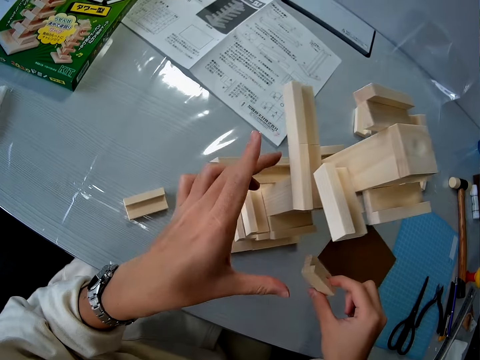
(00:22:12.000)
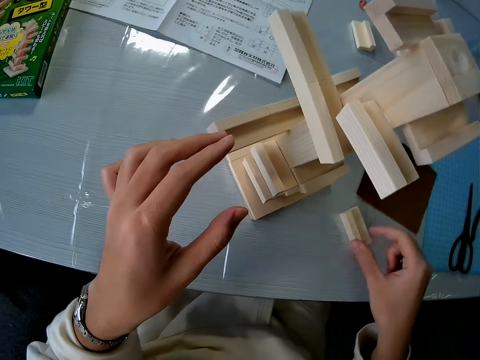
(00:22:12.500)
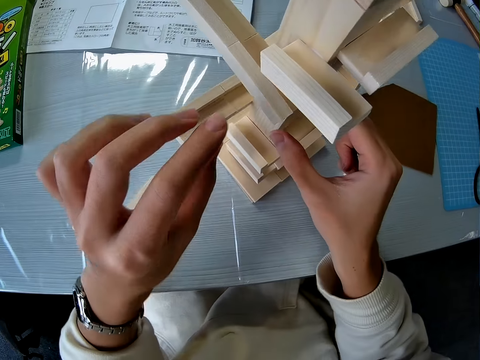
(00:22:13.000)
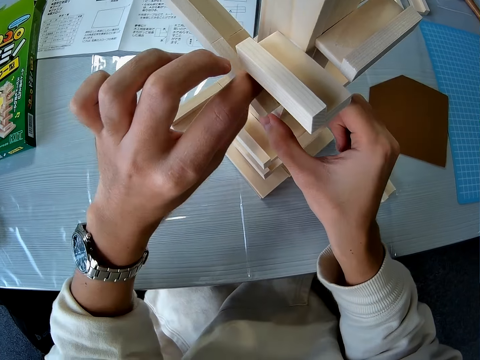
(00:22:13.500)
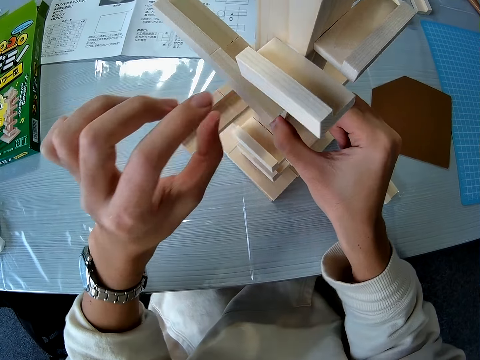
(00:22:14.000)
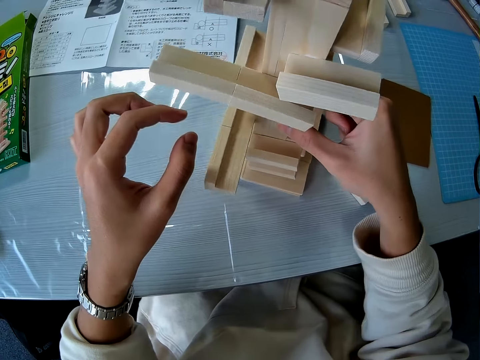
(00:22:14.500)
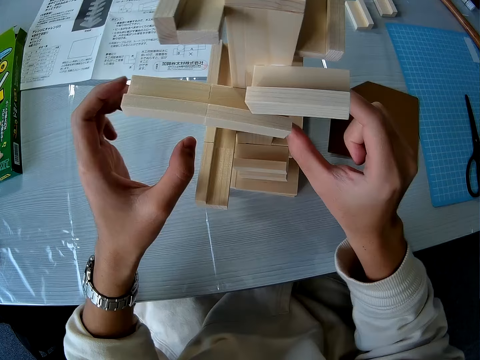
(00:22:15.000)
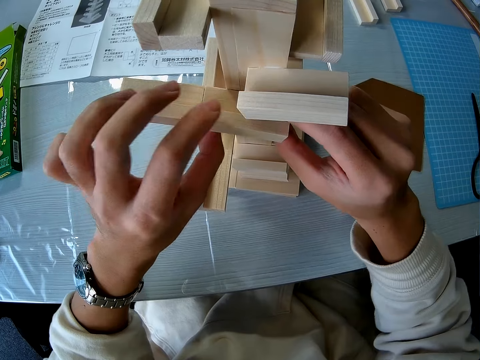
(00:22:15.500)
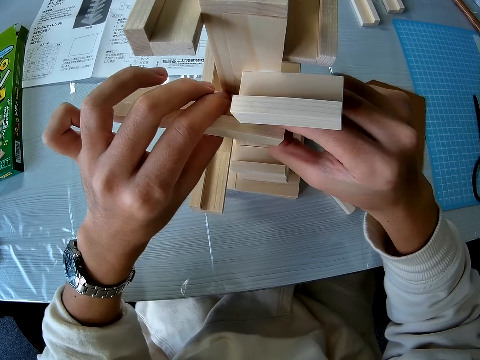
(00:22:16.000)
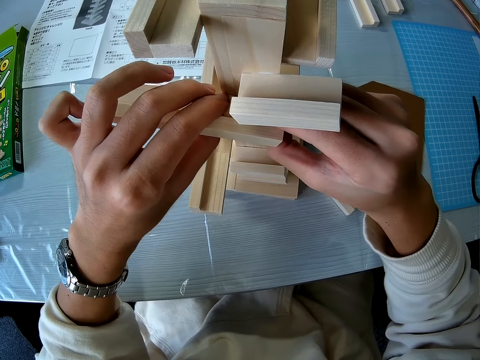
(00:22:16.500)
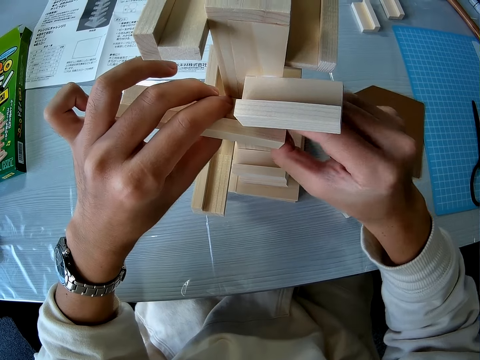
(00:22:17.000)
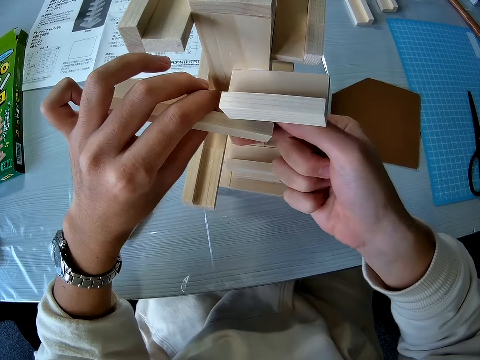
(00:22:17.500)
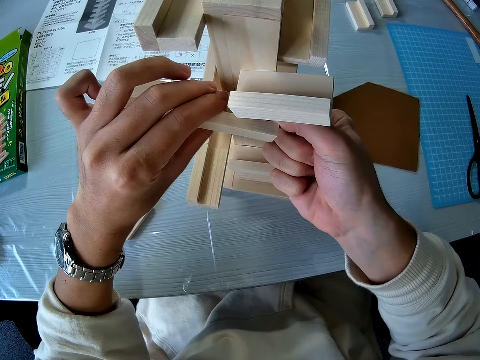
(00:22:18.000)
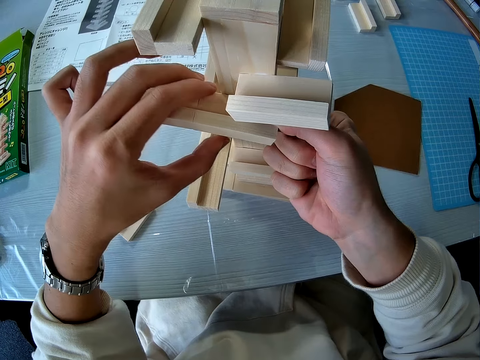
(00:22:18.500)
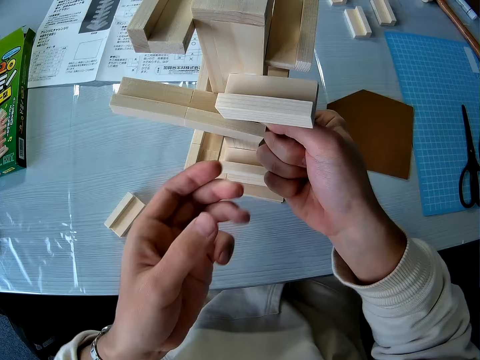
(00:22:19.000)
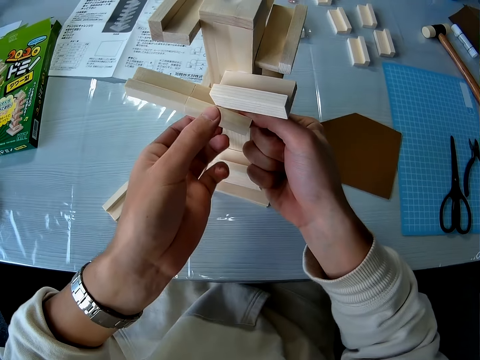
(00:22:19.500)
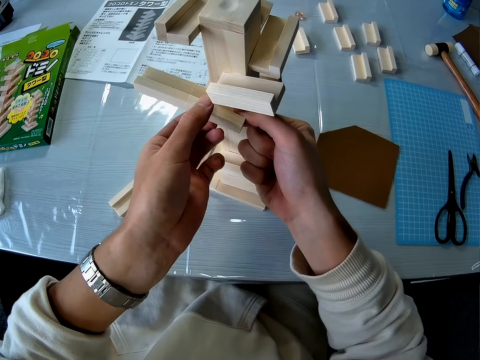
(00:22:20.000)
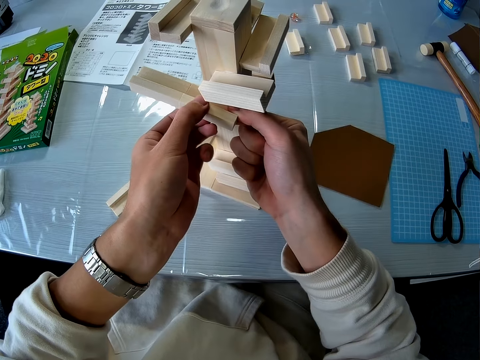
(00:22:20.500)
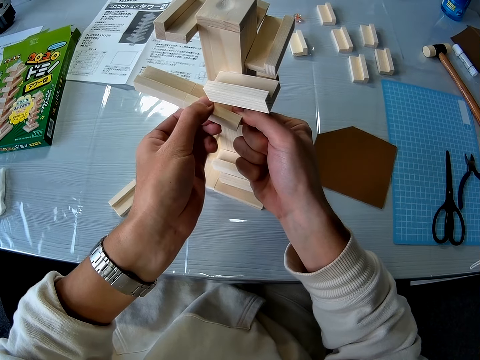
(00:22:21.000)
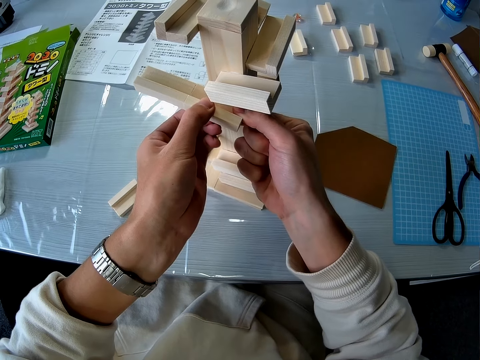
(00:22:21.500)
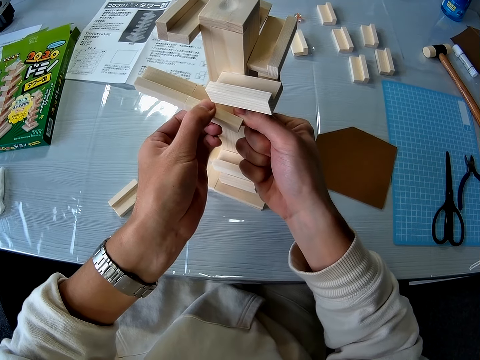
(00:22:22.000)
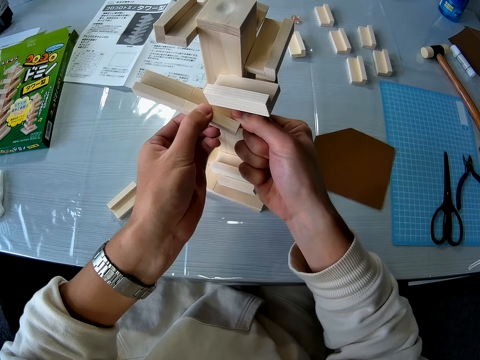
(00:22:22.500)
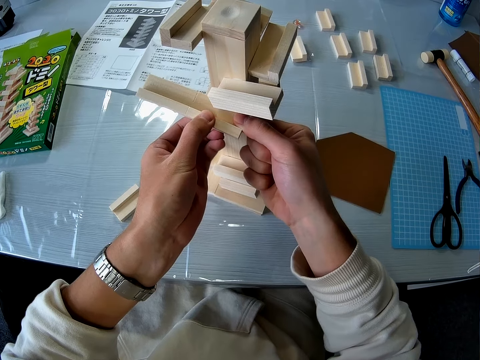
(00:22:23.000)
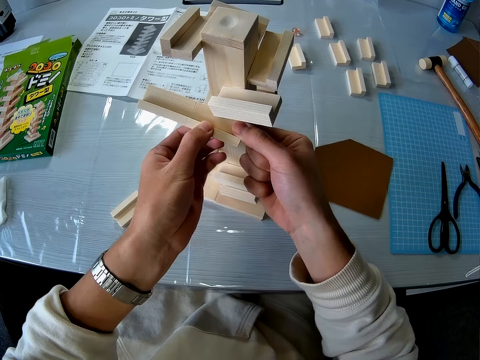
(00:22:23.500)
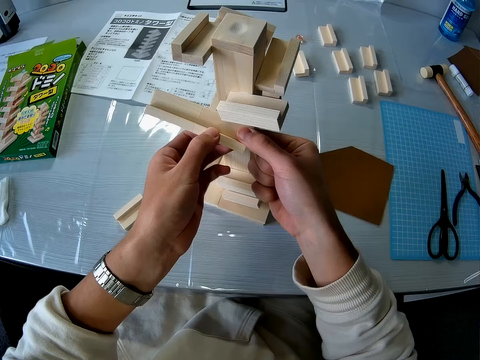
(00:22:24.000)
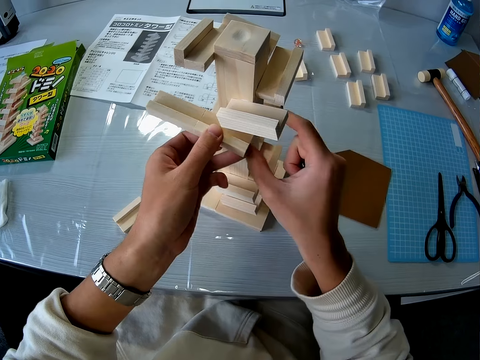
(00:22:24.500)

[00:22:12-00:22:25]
The camera wearer removes the wooden piece or piece of wood from the wooden model or wooden craft. She drops the wooden piece on the table. She touches the wooden model with her hands. She turns the wooden model on the table. She removes a wooden piece from the wooden model. She removes a piece of wood from the wooden craft.

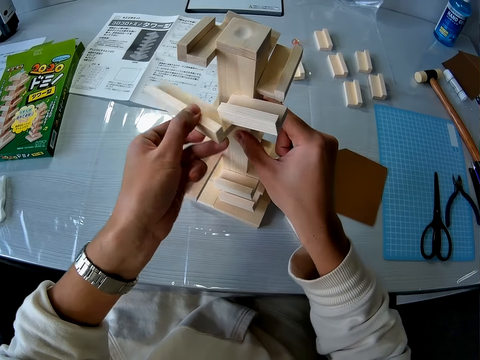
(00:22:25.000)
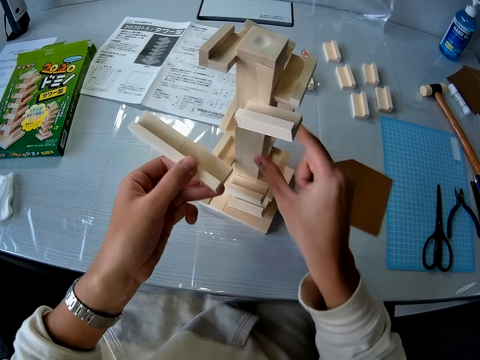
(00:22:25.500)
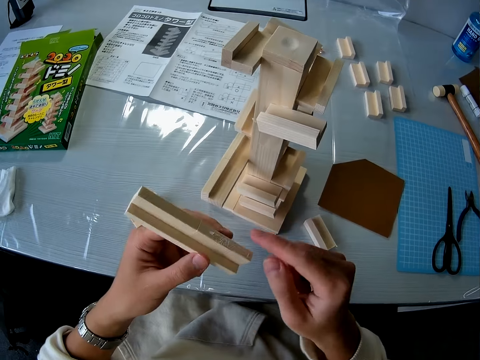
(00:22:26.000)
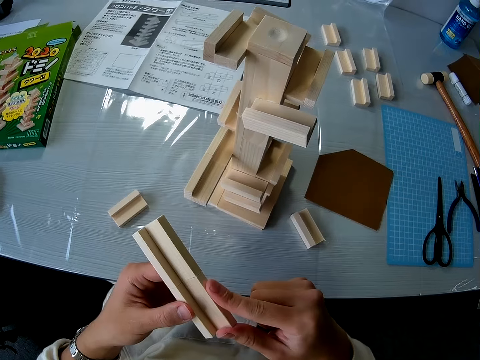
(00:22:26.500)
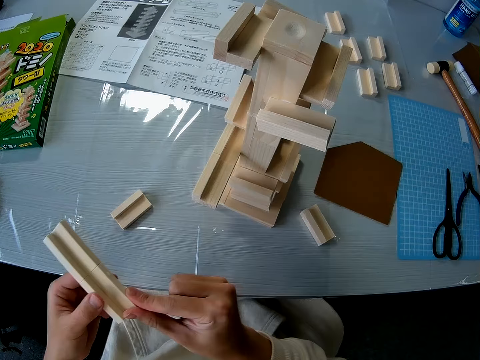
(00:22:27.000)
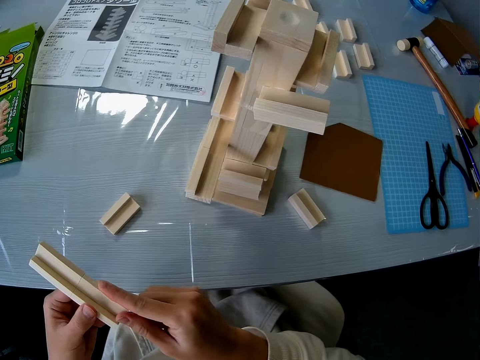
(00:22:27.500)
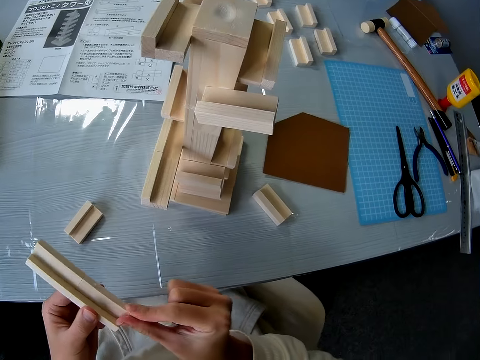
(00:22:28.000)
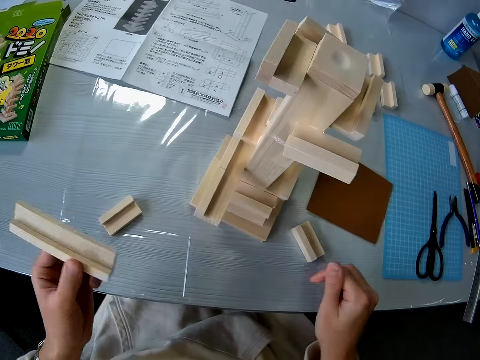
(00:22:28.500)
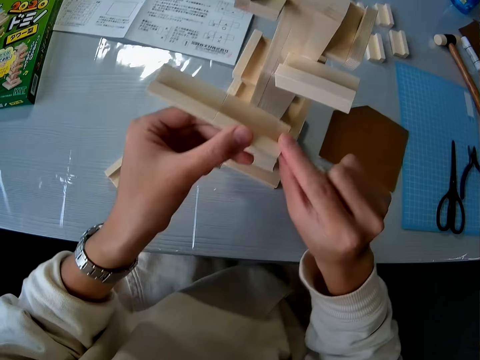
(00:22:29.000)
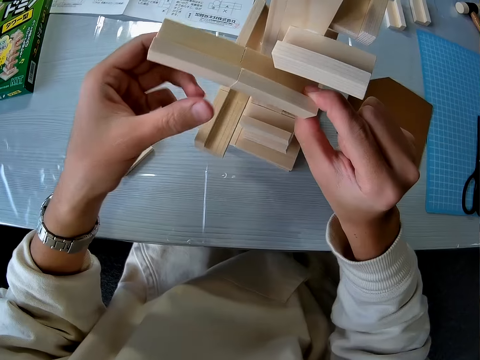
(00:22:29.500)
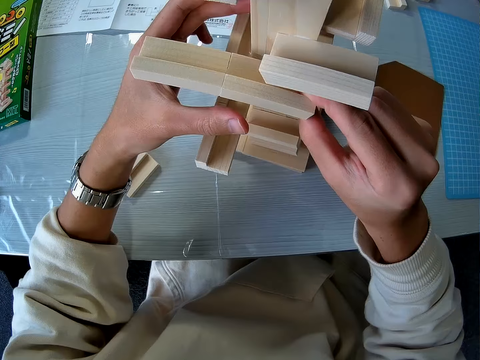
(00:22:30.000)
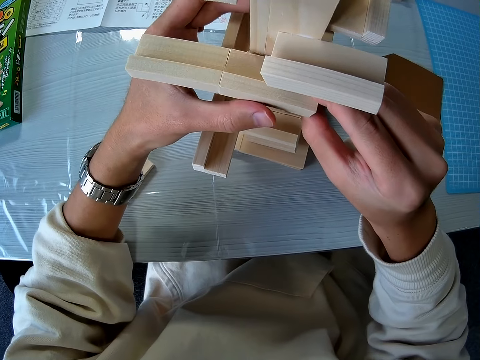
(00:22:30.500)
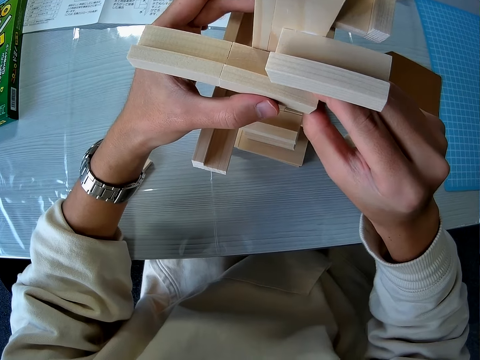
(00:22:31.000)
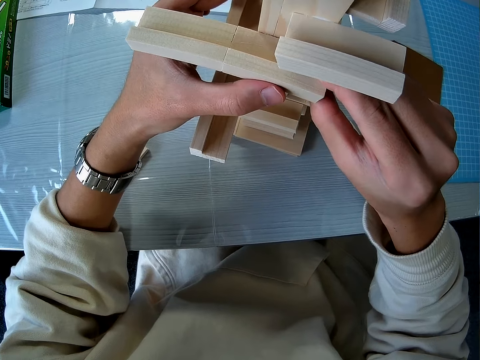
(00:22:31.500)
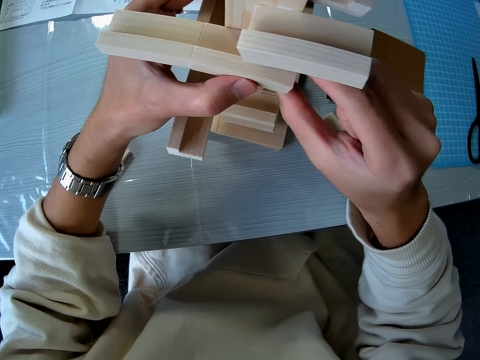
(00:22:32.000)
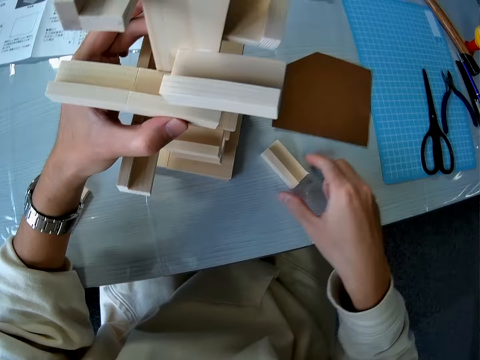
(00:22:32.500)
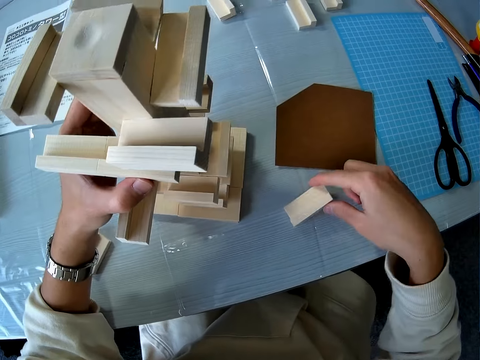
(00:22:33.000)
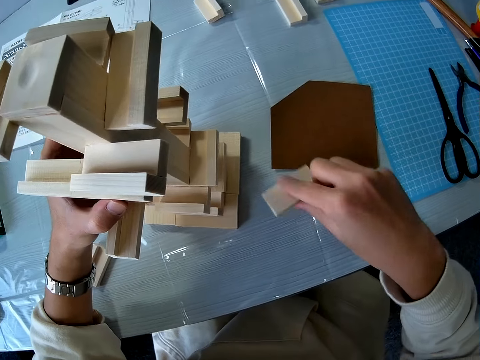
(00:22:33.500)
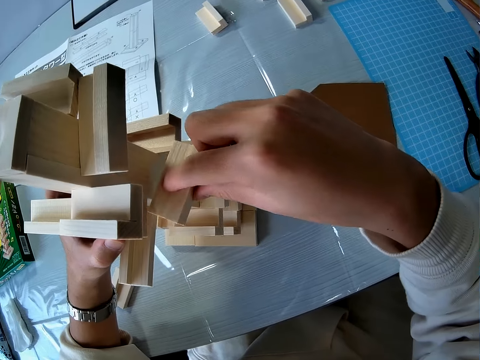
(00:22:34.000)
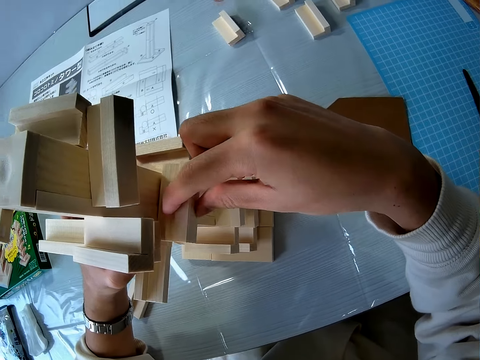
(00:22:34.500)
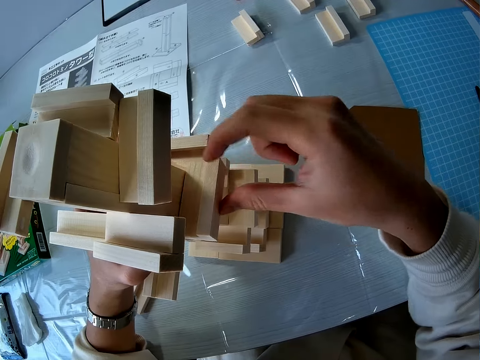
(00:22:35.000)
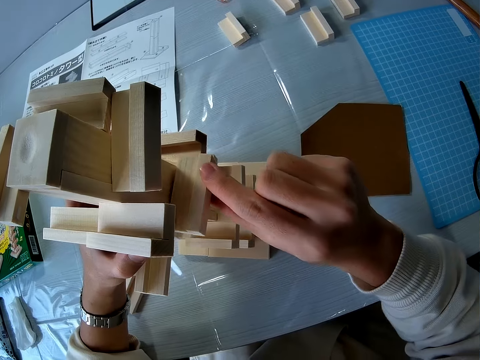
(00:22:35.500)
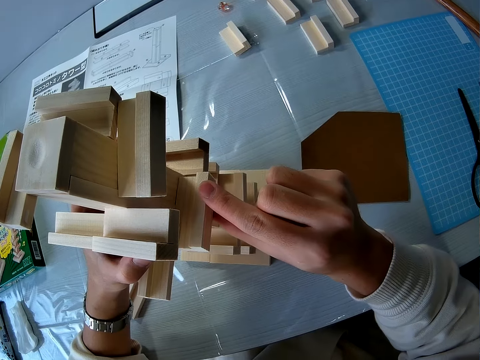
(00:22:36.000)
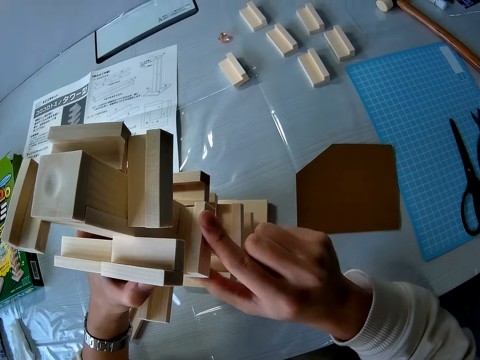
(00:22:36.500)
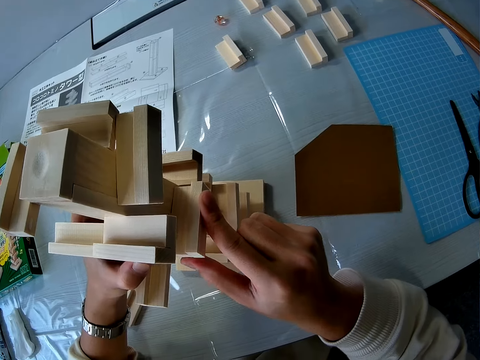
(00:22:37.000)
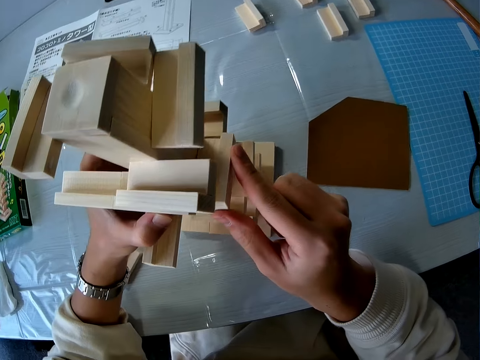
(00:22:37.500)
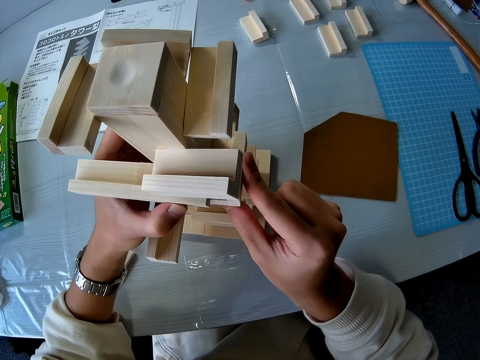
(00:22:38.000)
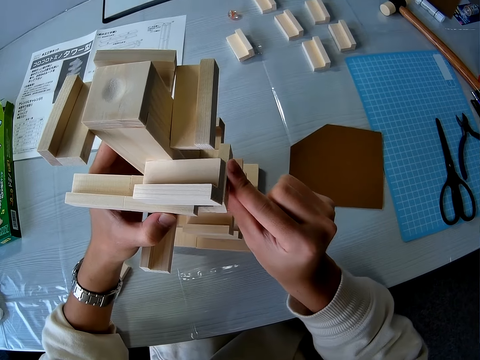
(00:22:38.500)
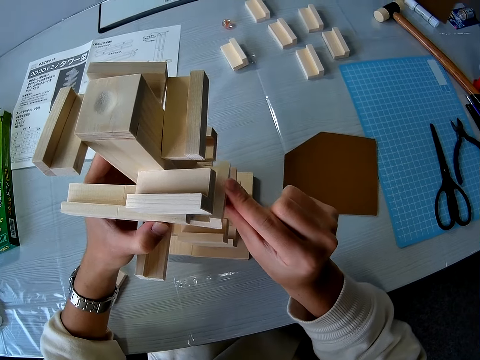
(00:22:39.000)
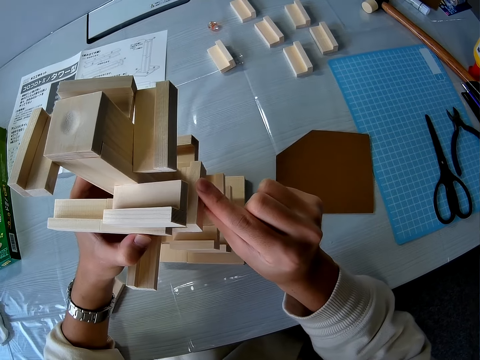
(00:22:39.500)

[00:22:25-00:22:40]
The camera wearer wipes the wooden piece with her right finger. She fixes the wooden piece on the wooden model. She picks up the wooden piece from the table with her right hand. She fixes the wooden piece on the wooden model with her right hand.
